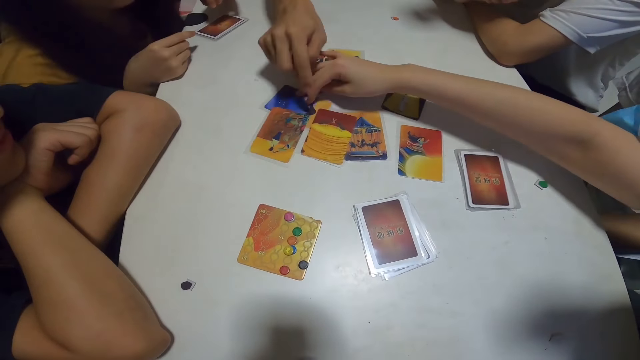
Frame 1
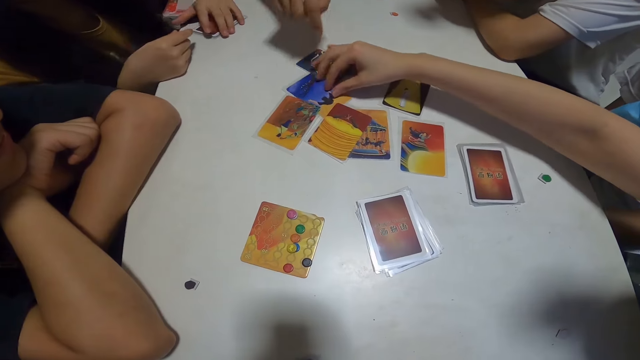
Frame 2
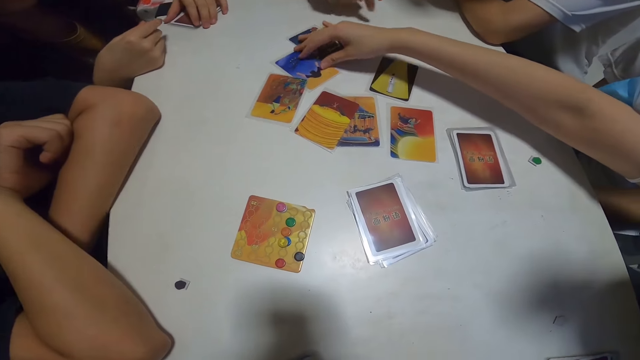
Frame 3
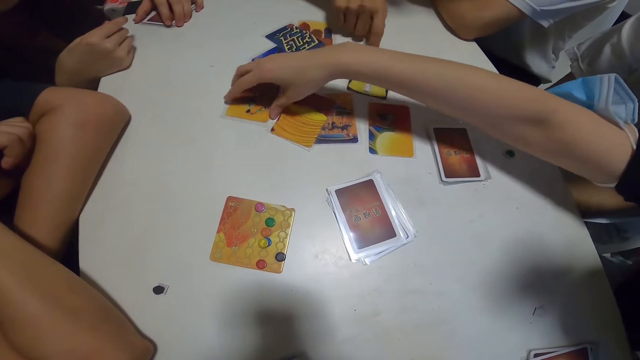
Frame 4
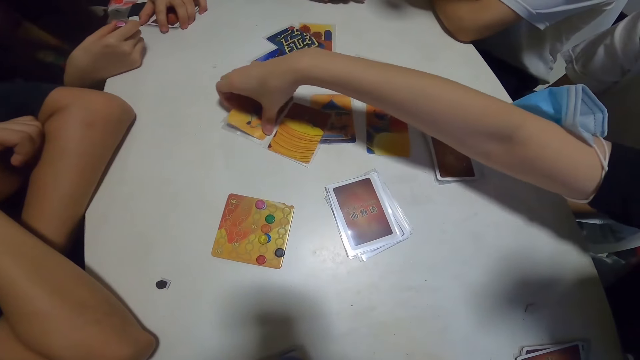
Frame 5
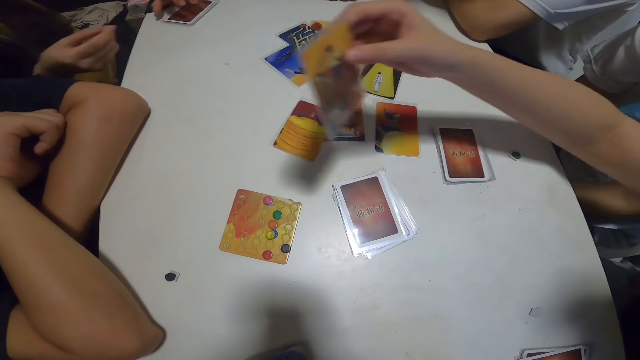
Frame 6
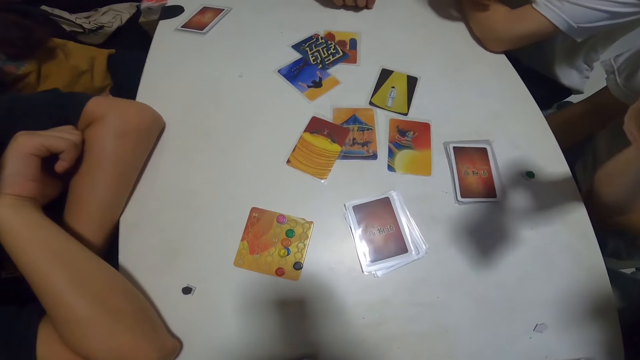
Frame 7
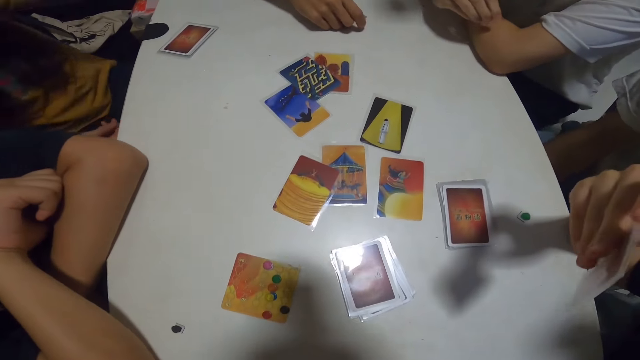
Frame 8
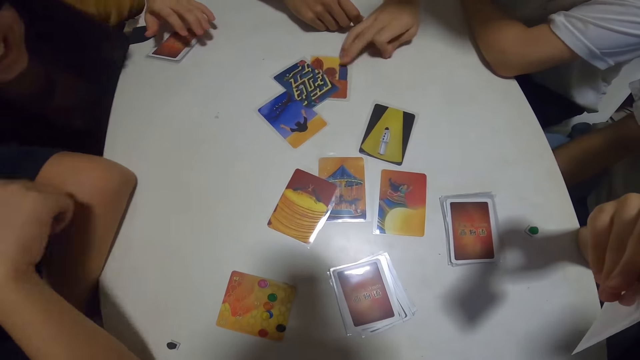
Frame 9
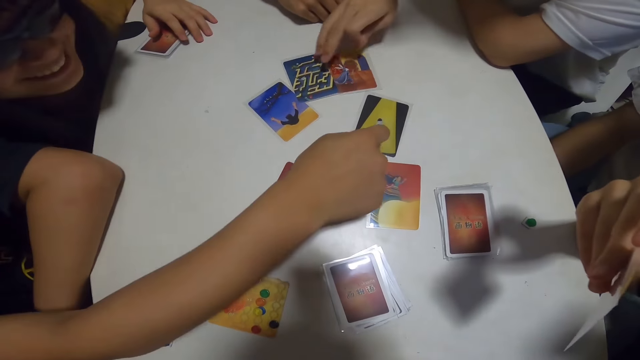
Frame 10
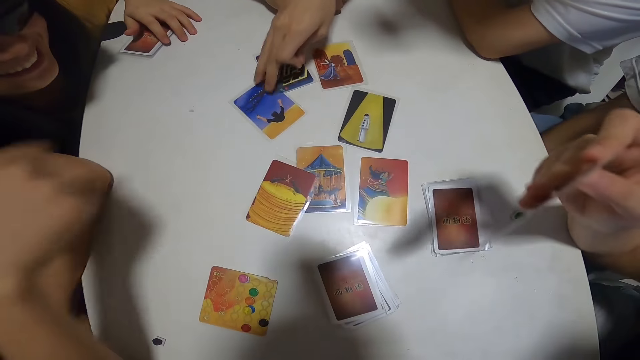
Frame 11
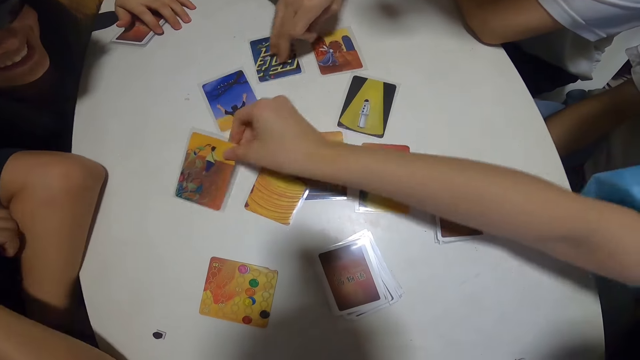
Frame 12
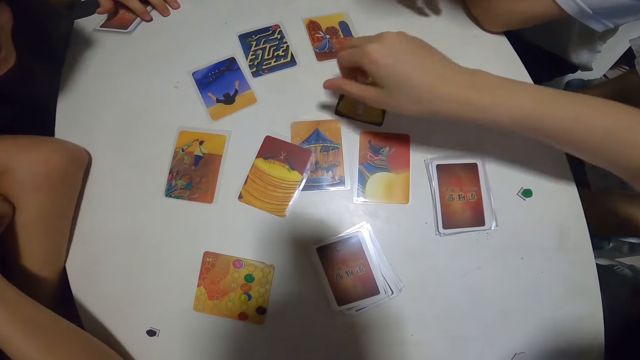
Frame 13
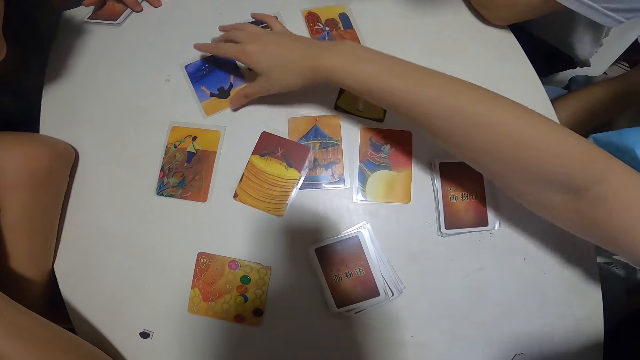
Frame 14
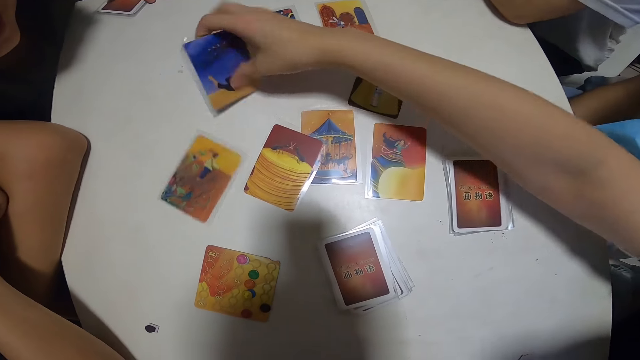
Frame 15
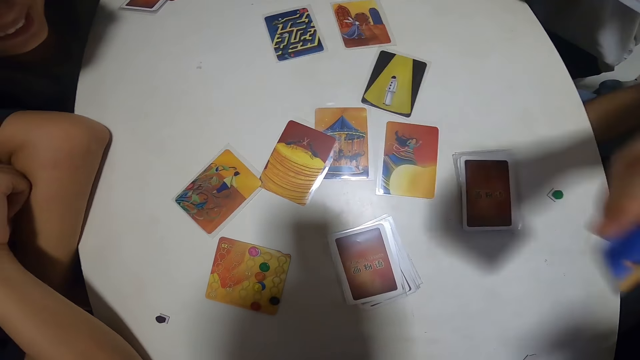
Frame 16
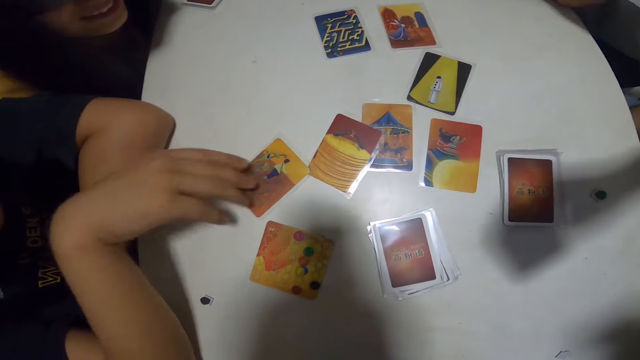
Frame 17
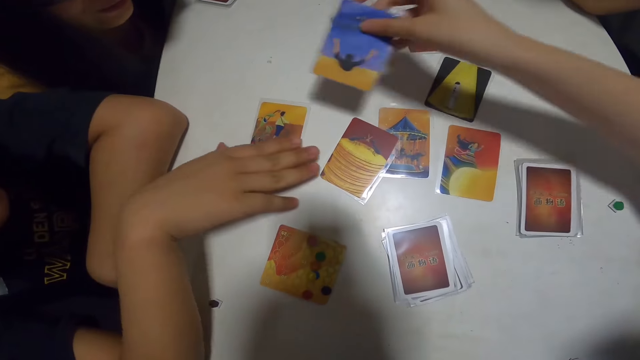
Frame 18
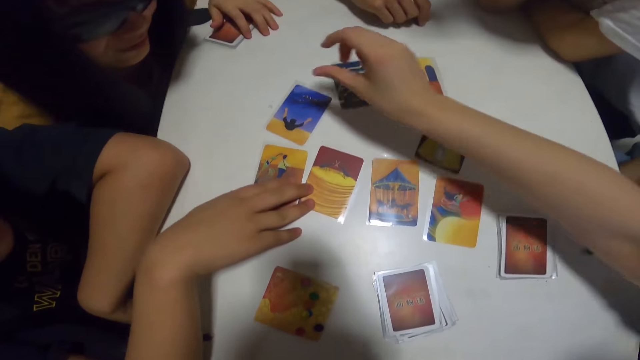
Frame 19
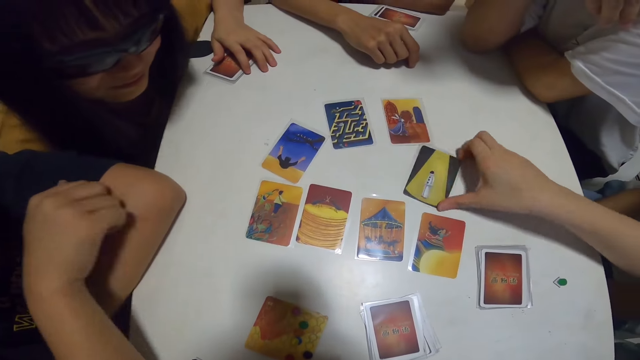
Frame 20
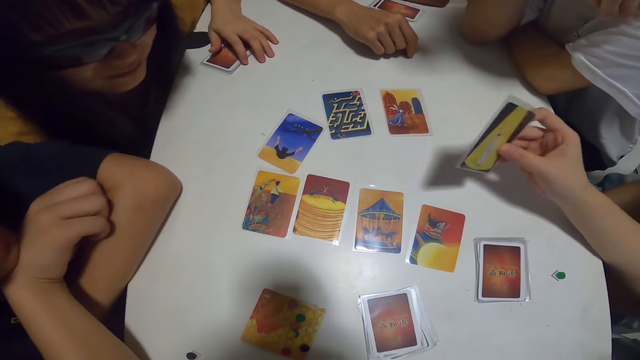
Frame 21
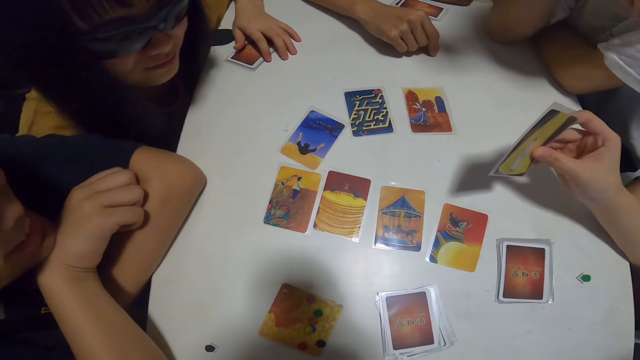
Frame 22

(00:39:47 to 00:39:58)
A man touches the card on the table. Another man pushes the card. A lady touches her cards. The first man touches the card on the table. Another lady picks the card from the table and looks at the card. A third man arranges the cards on the table. A fourth man touches the card on the table. The first lady touches her cards. A fifth man pushes the cards. The second lady places the card on the table and picks the card from the table. The second man picks the card. The fourth man moves the card on the table. The second lady places the card on the table and picks the card from the table.

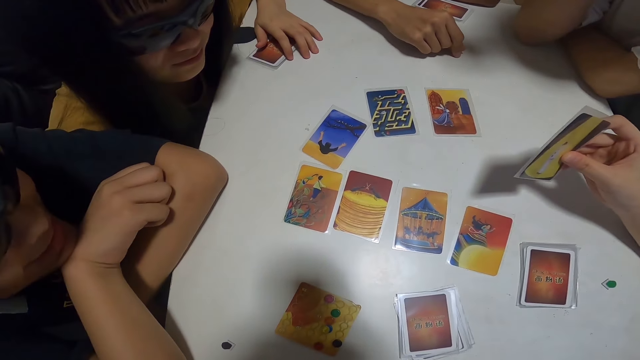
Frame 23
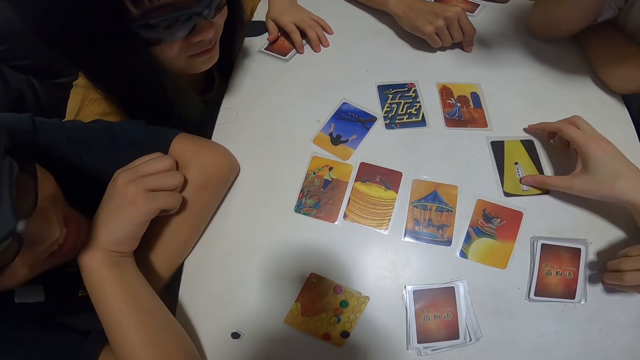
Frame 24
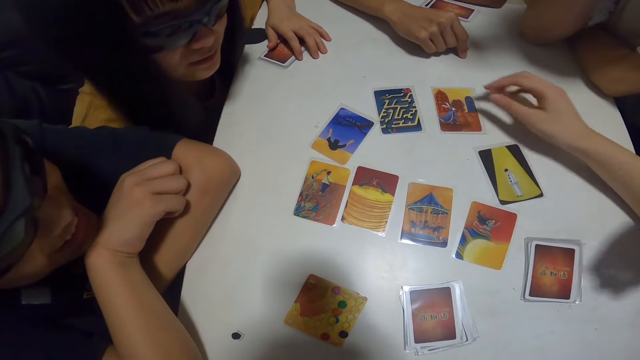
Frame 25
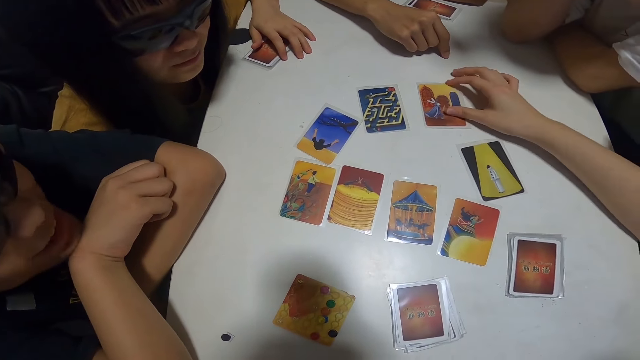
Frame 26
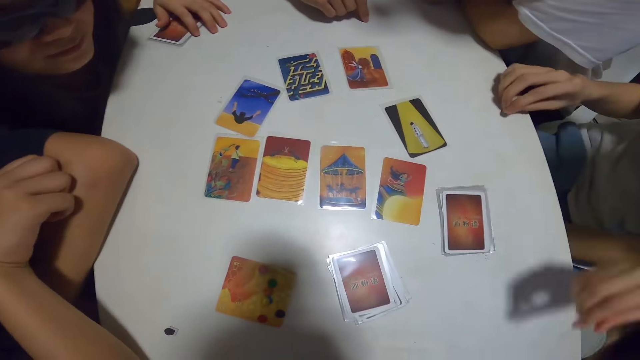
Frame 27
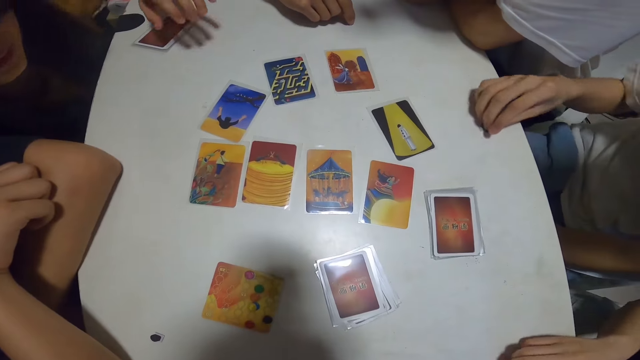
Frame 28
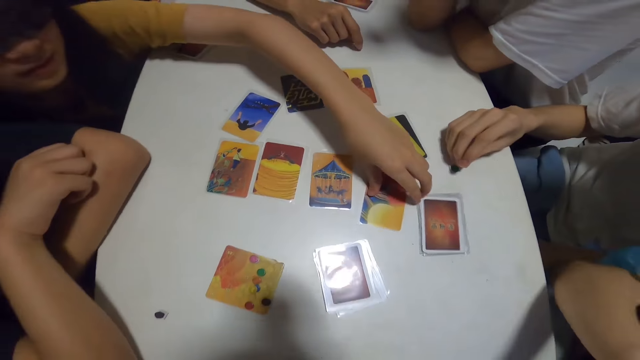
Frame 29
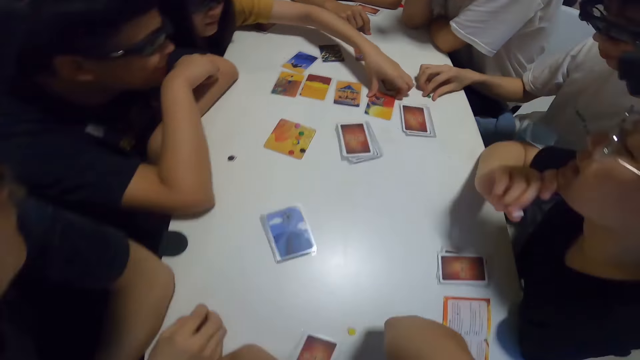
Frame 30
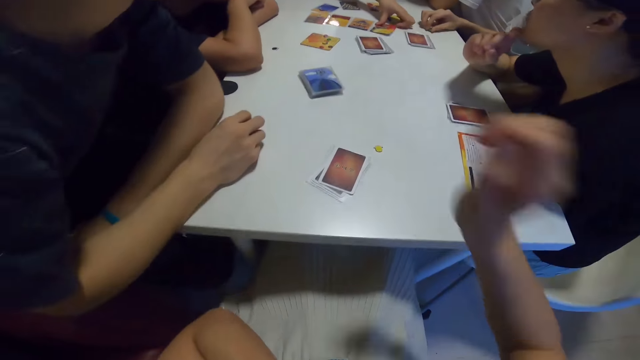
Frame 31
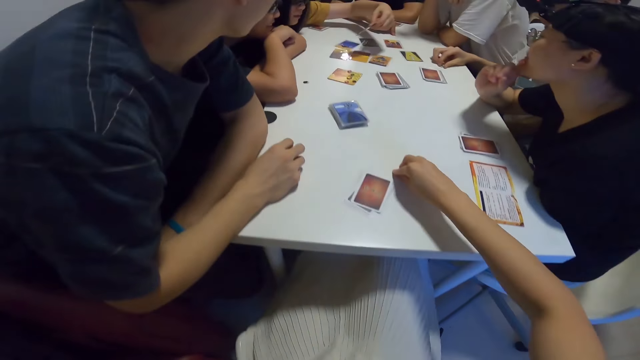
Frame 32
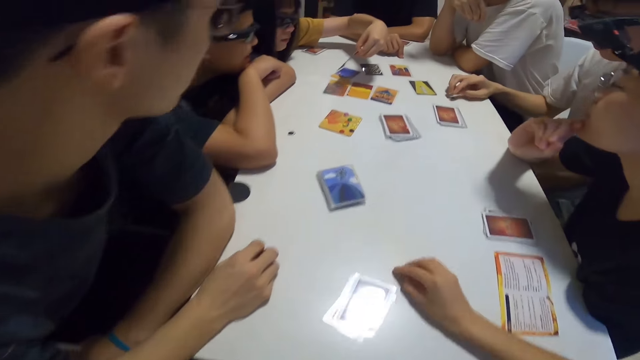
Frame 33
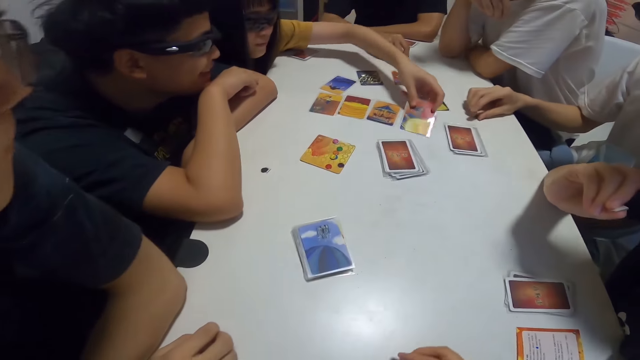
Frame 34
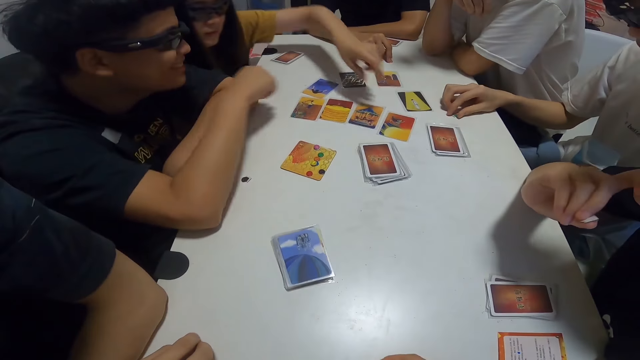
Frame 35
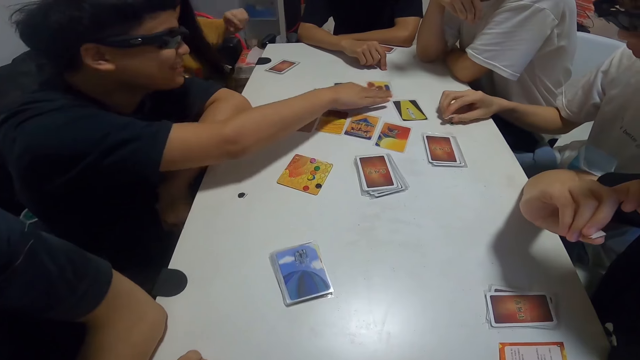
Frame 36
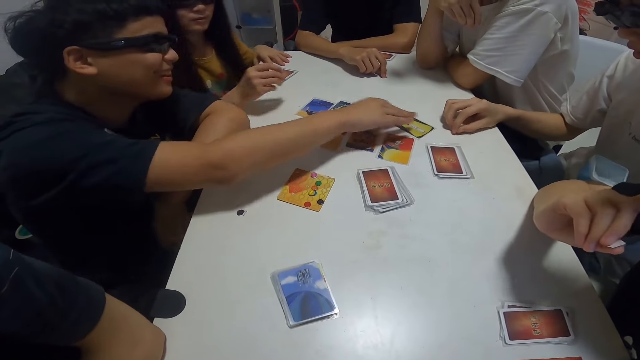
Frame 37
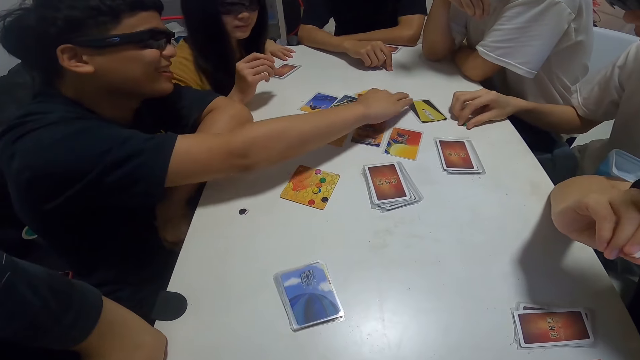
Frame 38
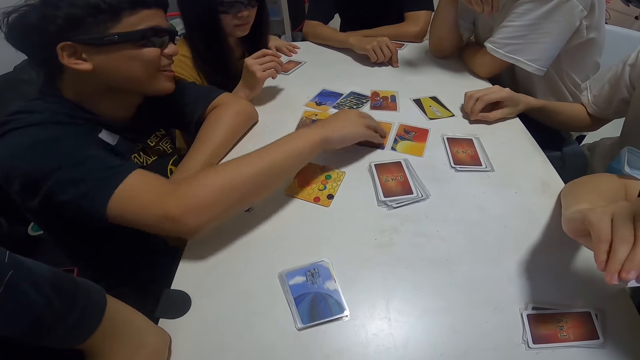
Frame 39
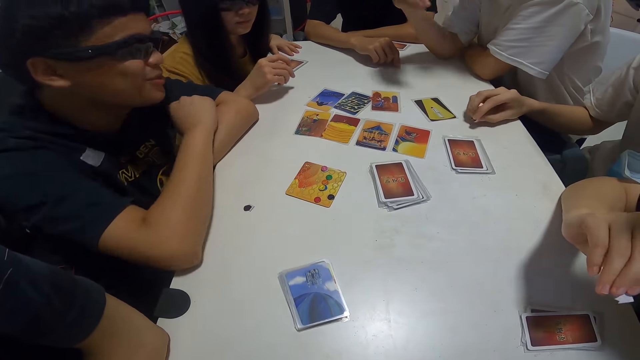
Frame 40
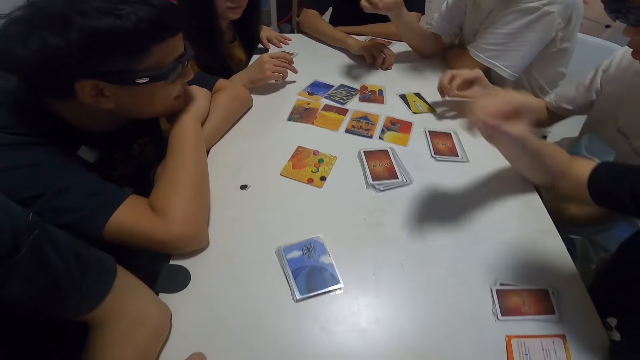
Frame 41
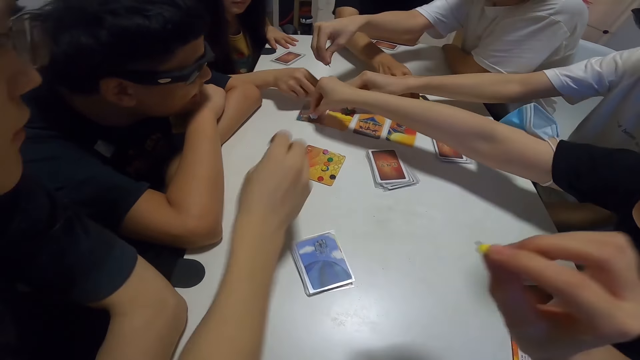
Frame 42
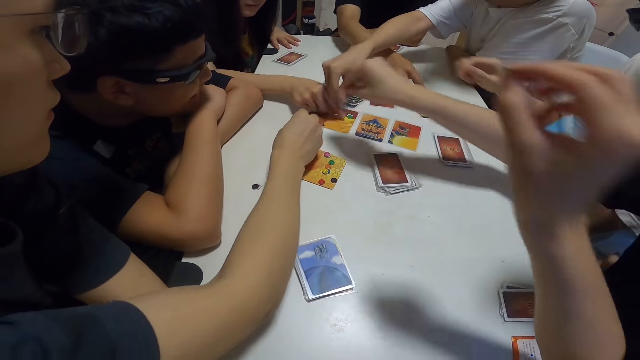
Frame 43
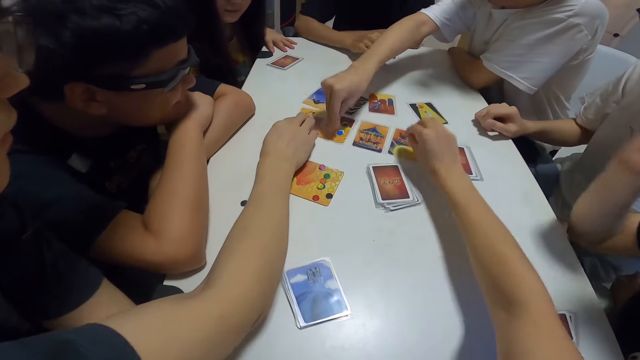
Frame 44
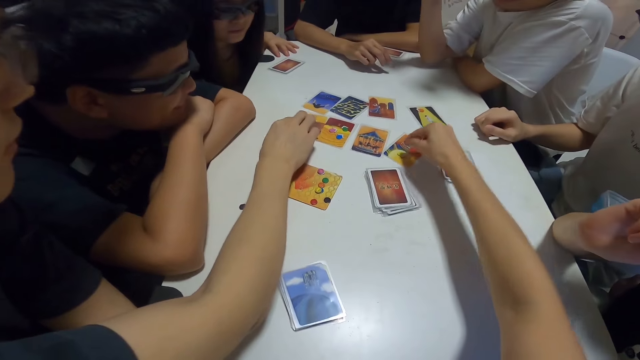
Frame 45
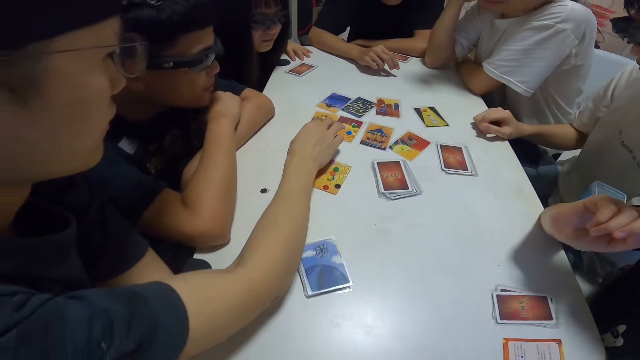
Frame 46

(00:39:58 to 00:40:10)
A lady places the card on the table. A man picks the green paper from the table. Another man selects the cards. Another lady picks the card from the table. The camera wearer adjusts her glasses. She picks the yellow paper from the table. The second lady drops the card on the table. A third man moves the card on the table. A fourth man aligns the cards. The first man drops the green paper on the card. A fifth man places the blue paper on the card. The second lady drops the pink paper on the card. The first lady drops the white paper on the card. A sixth man drops the red paper on the card on the table. A seventh man drops the brown paper on the card. The camera wearer drops the yellow paper on the card on the table. She puts the cards on the table.
